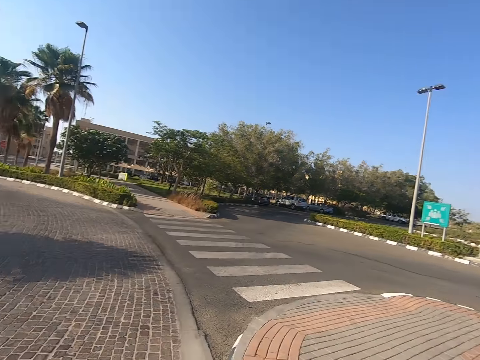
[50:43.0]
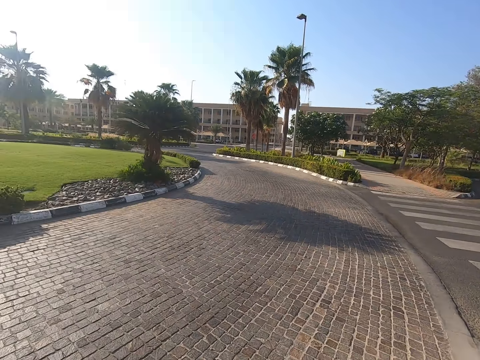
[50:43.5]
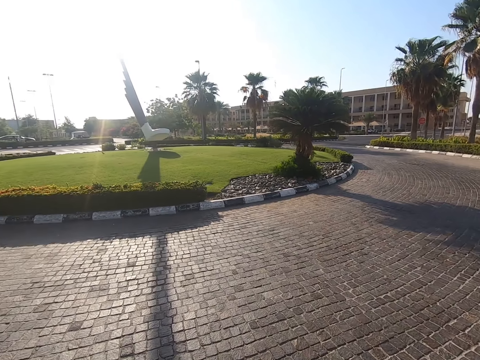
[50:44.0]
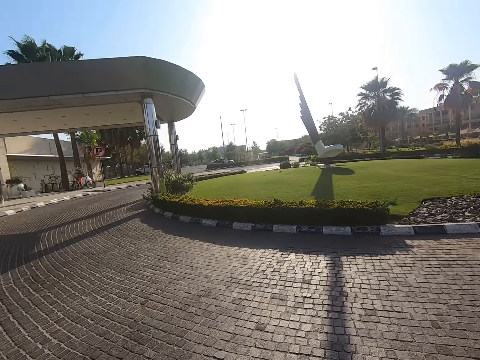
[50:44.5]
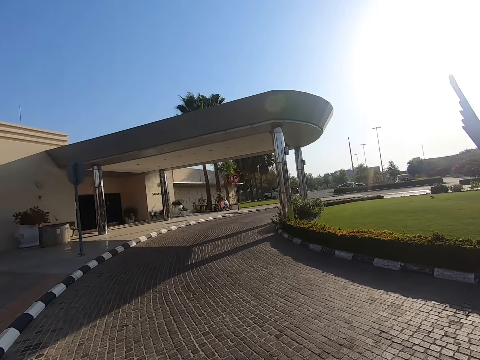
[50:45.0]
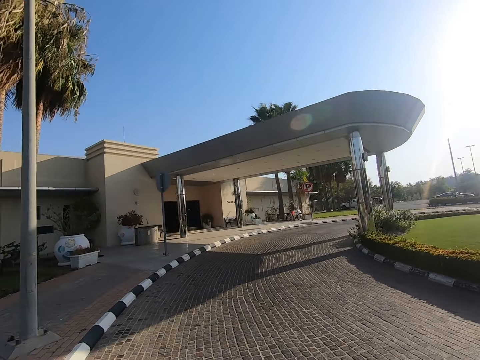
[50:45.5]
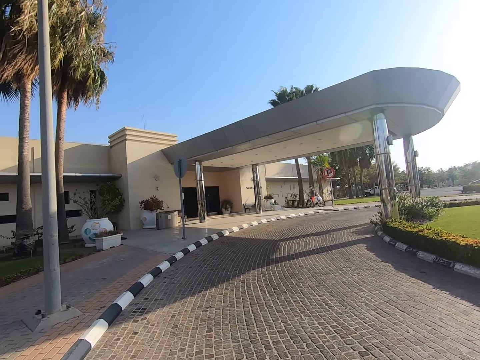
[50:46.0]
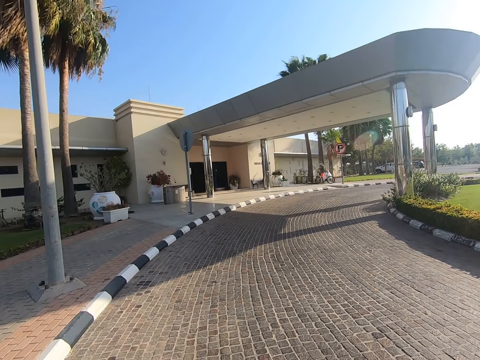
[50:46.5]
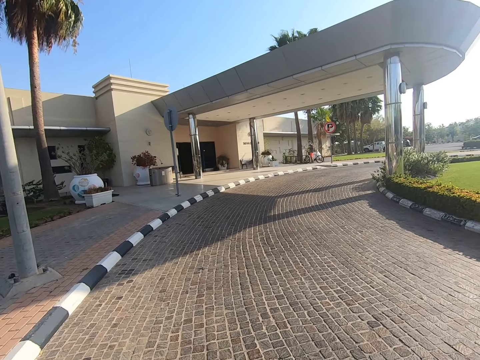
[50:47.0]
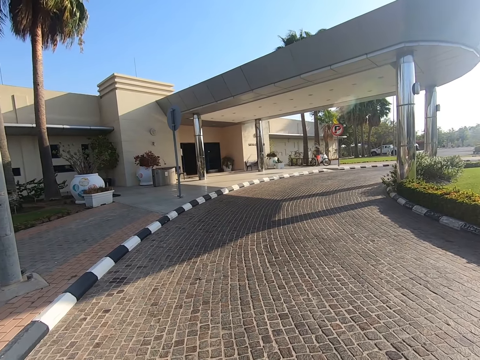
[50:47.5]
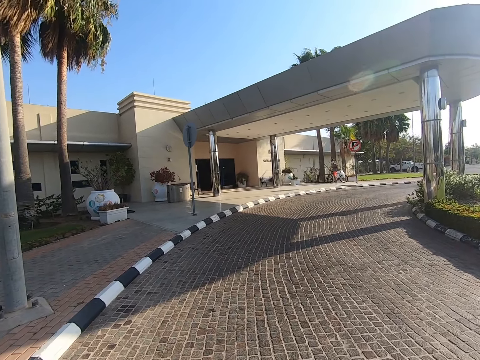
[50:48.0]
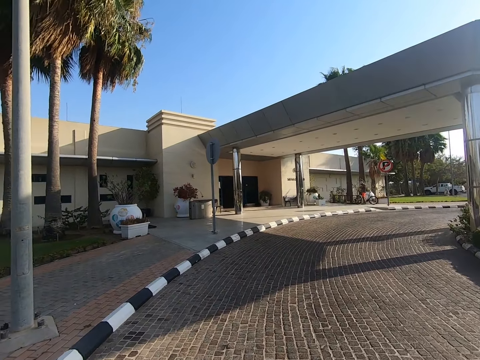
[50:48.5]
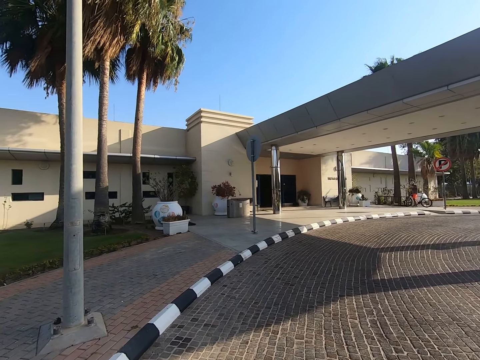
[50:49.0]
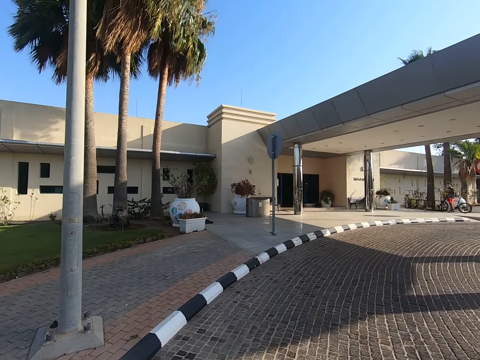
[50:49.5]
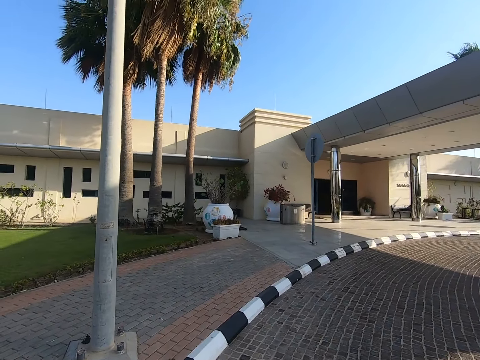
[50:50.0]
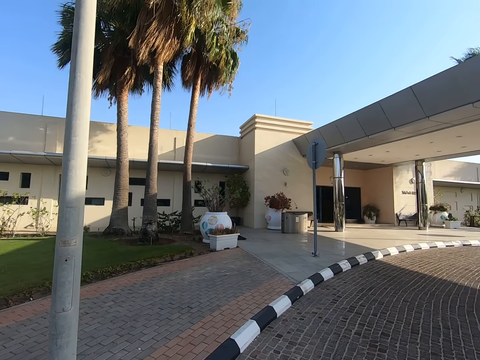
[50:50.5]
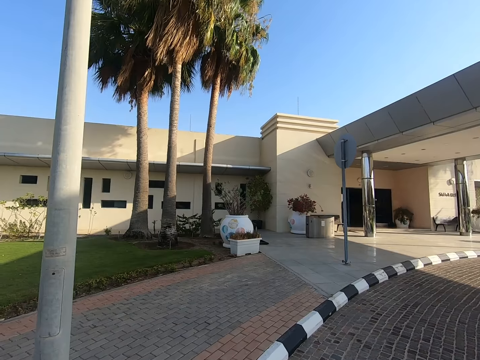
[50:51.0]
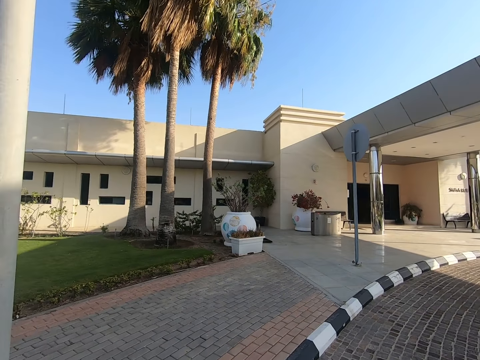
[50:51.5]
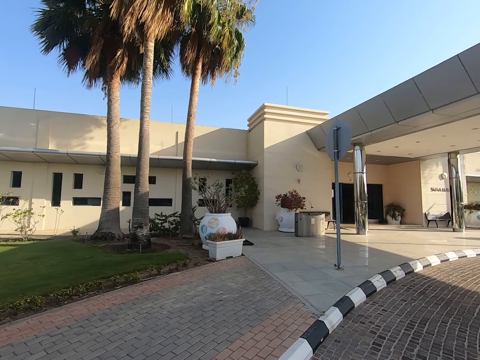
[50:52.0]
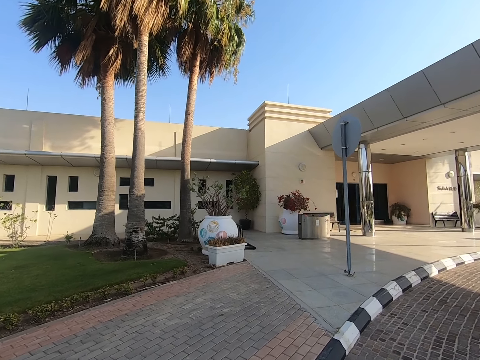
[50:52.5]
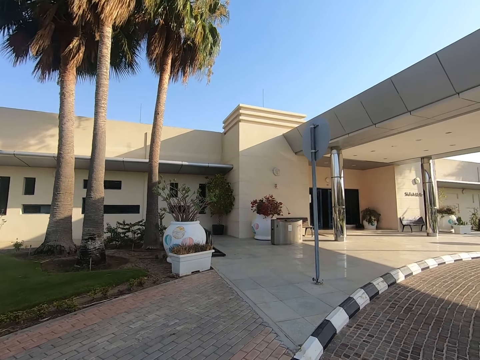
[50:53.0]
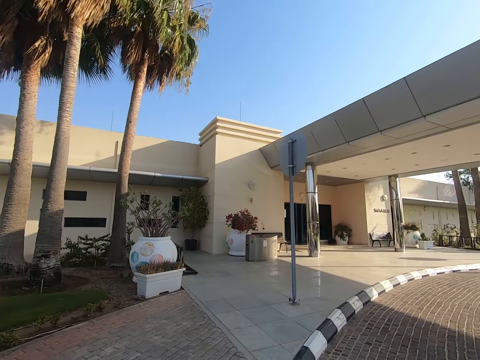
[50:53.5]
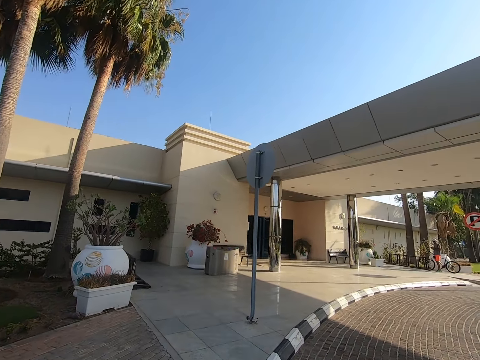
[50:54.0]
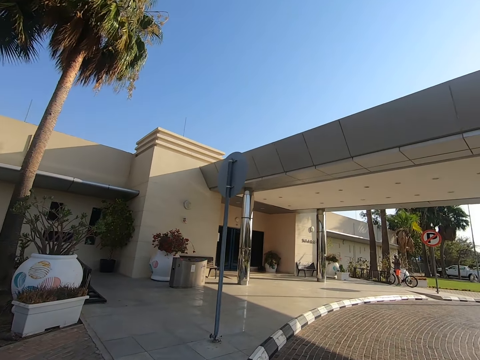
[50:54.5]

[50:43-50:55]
The camera wearer looks around. They walk on the road.

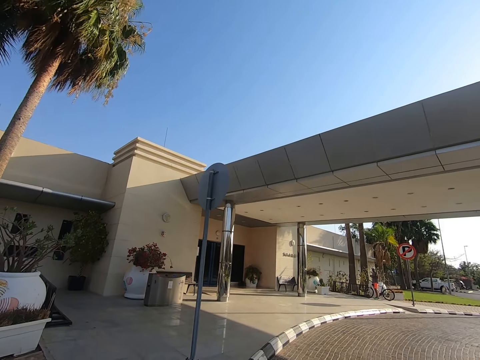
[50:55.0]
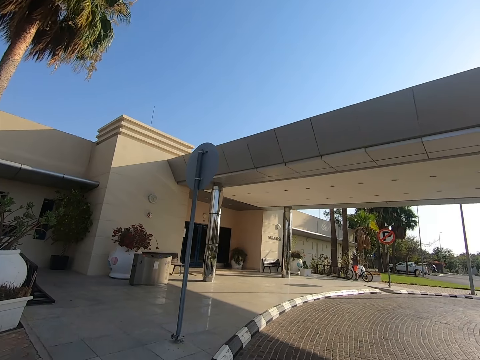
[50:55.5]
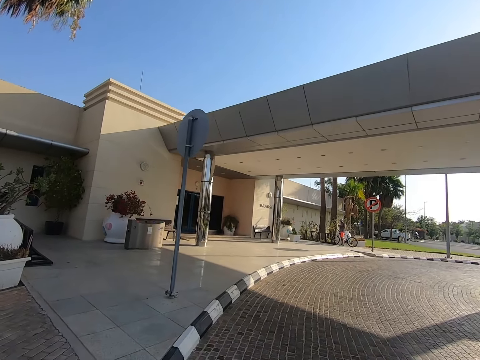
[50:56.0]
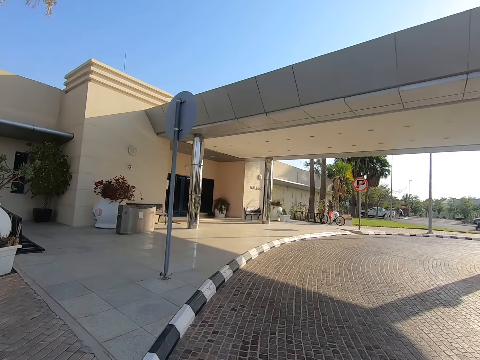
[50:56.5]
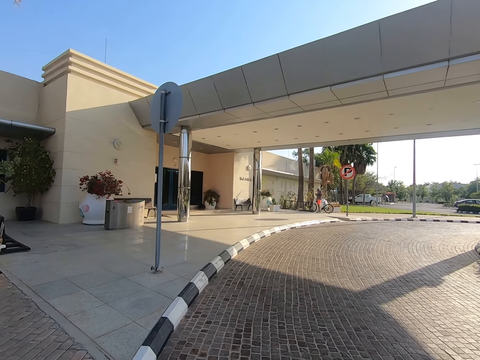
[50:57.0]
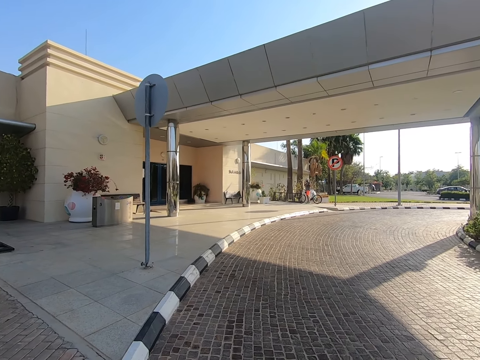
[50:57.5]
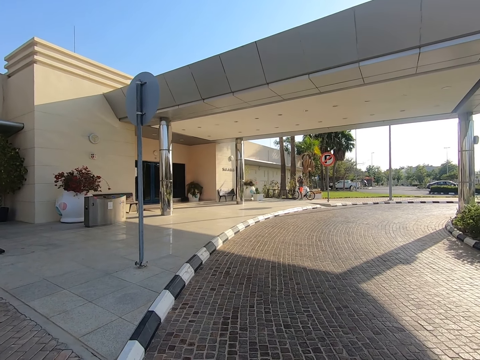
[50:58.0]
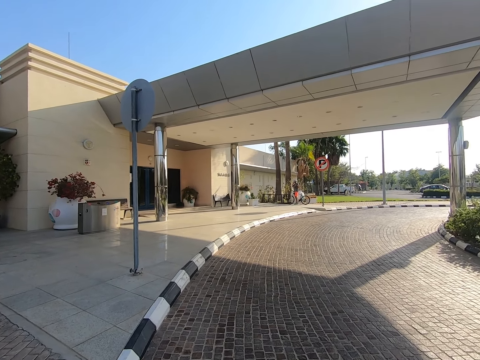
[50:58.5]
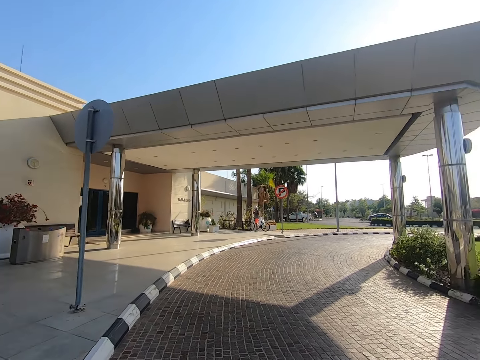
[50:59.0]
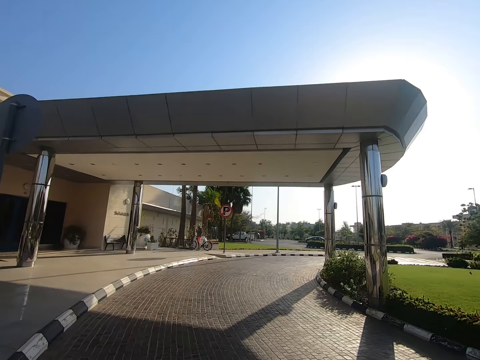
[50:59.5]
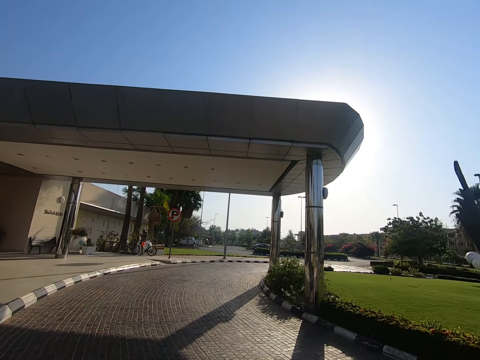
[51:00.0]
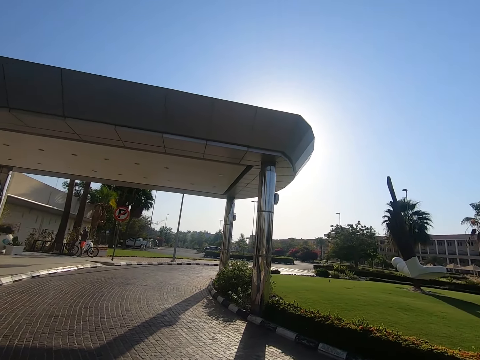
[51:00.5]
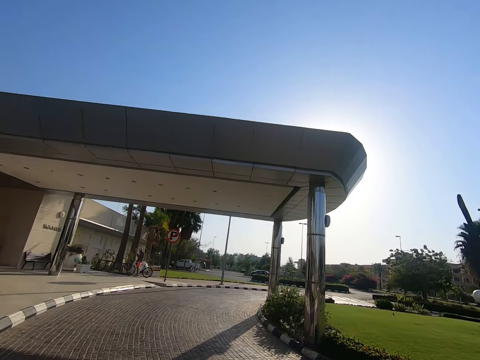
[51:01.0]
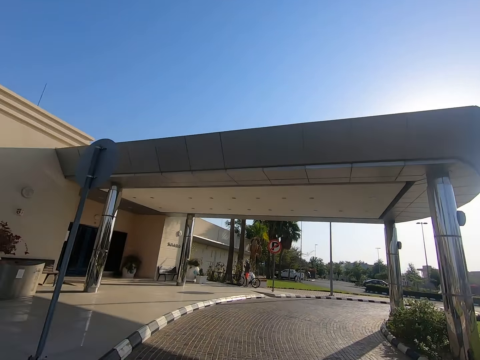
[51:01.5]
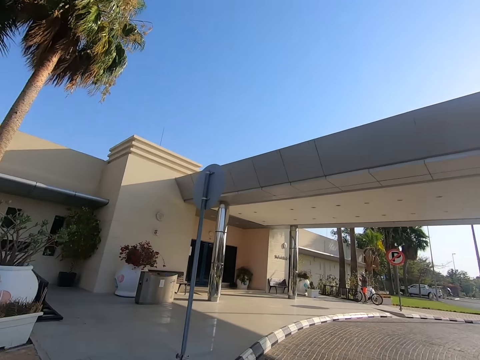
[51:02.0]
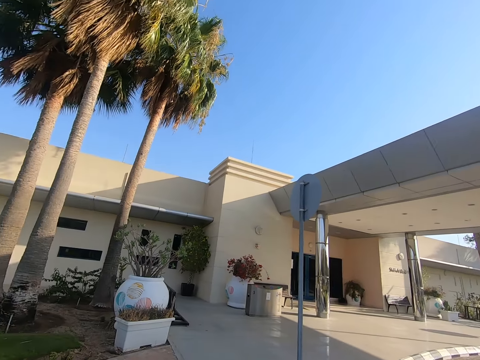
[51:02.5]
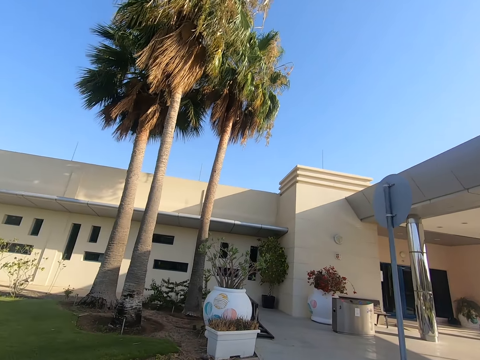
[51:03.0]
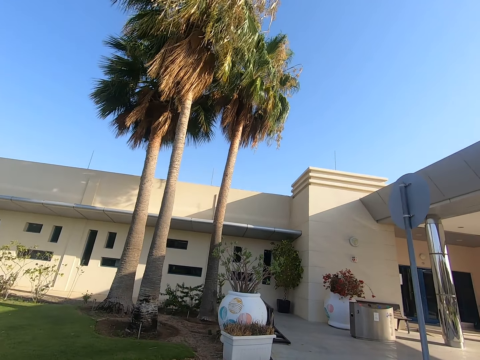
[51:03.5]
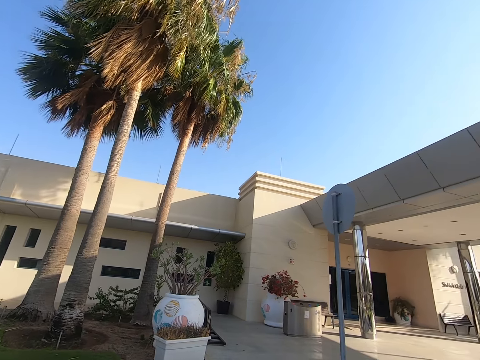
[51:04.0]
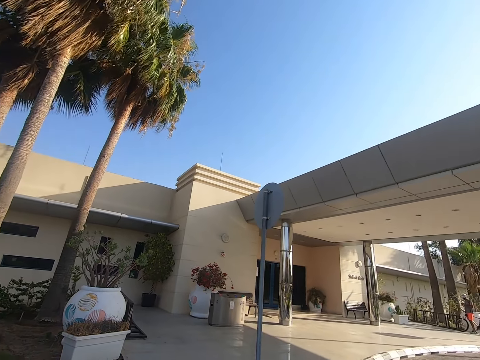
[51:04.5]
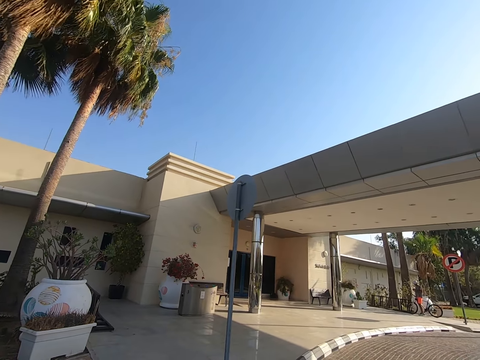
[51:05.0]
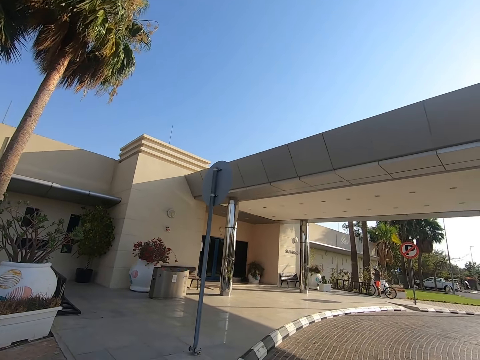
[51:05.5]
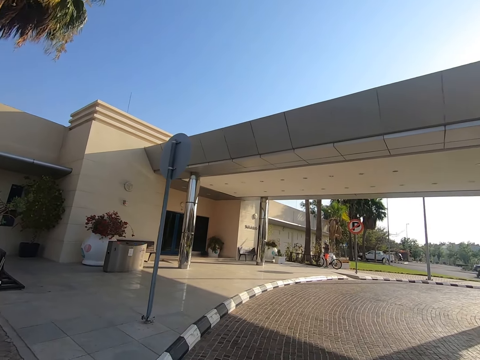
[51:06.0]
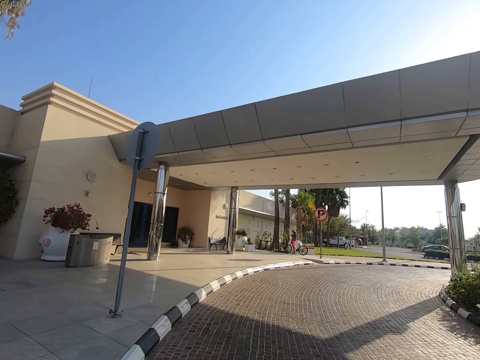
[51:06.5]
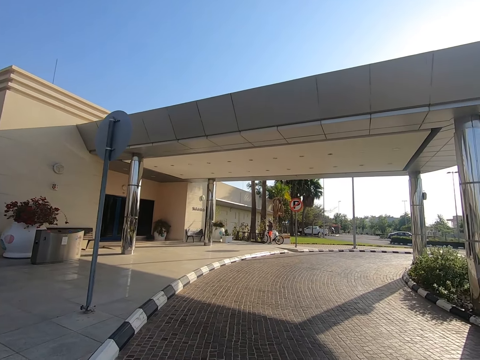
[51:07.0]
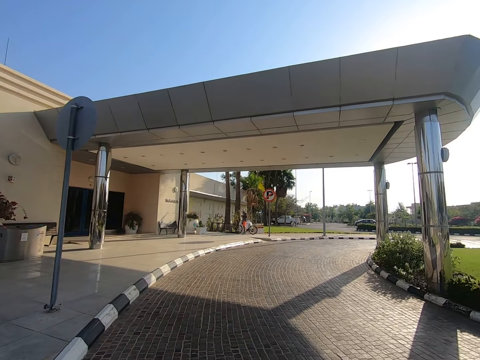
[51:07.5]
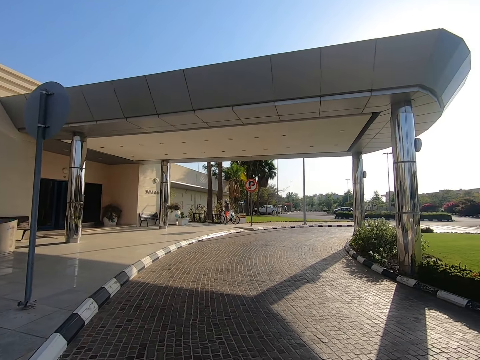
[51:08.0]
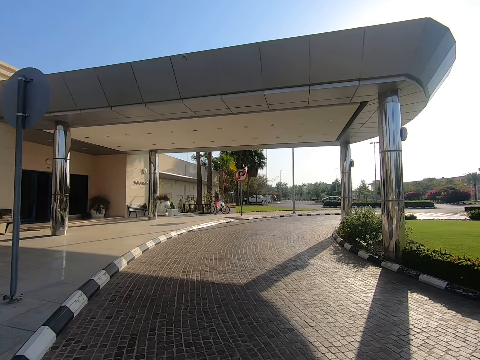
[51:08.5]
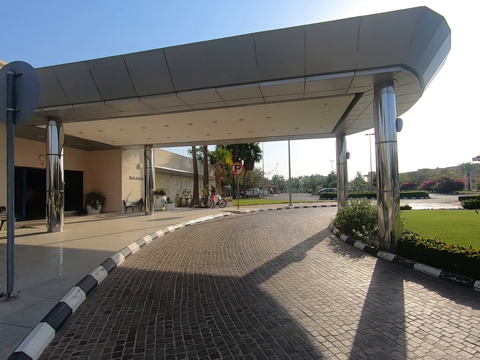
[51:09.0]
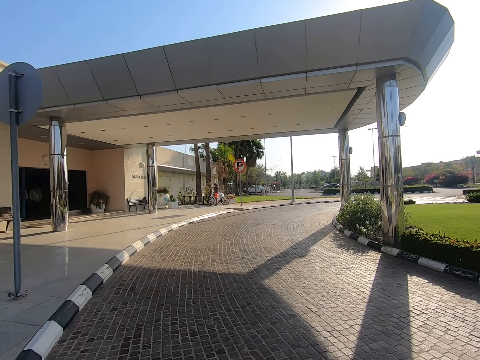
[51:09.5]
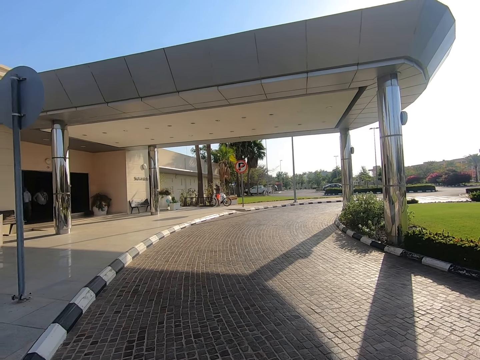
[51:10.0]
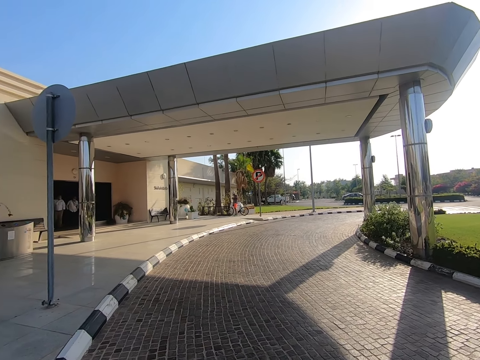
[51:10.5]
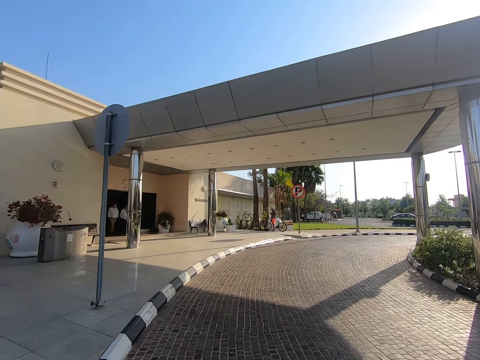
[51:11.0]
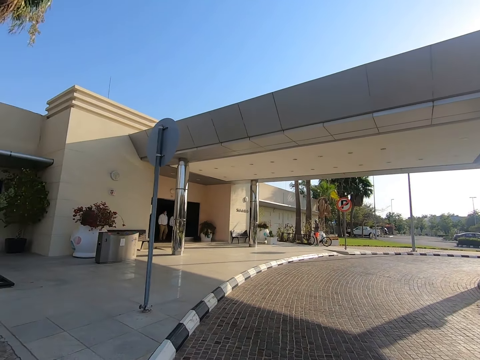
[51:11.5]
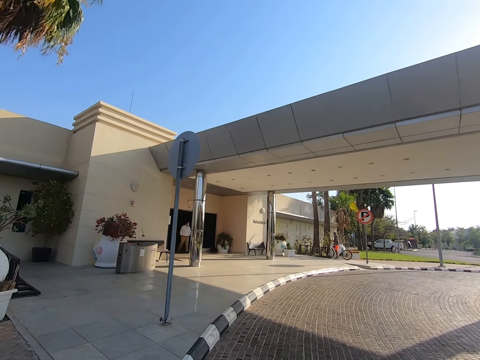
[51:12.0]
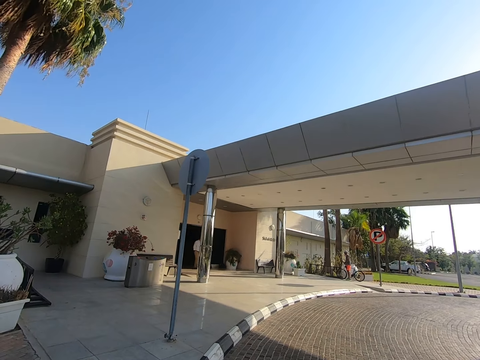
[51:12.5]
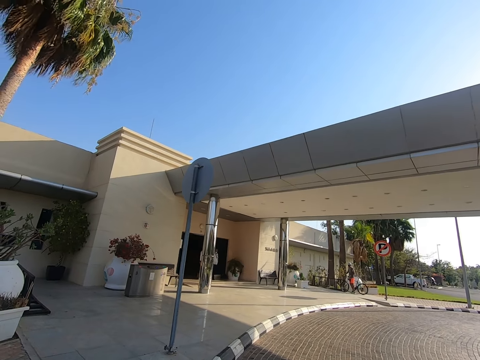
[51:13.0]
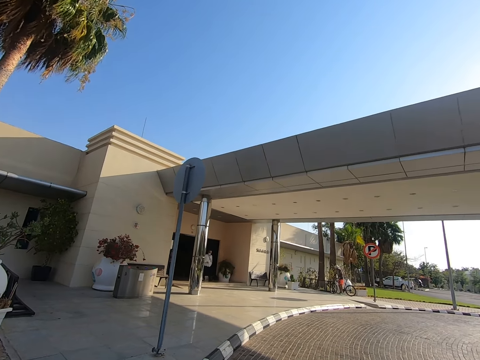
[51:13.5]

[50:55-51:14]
The camera wearer stops. They turn around the walkway. They look around.
